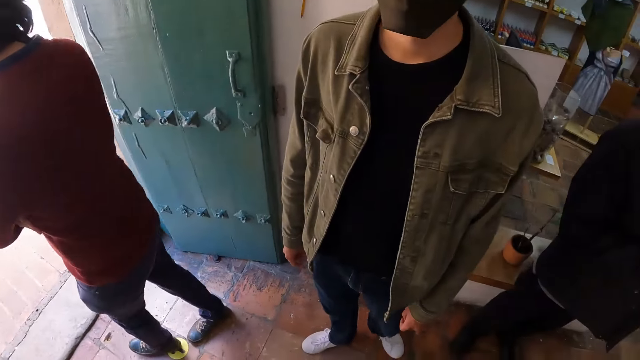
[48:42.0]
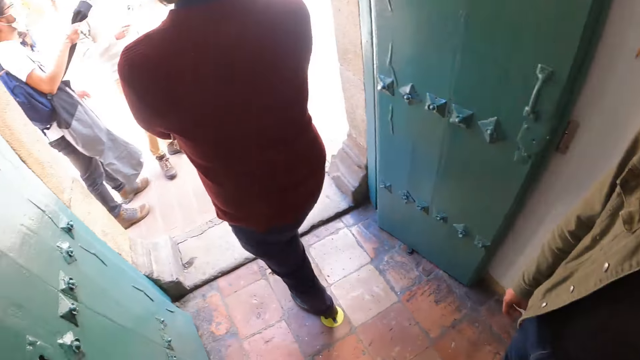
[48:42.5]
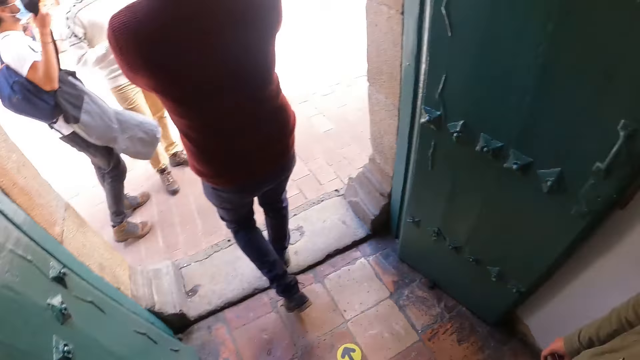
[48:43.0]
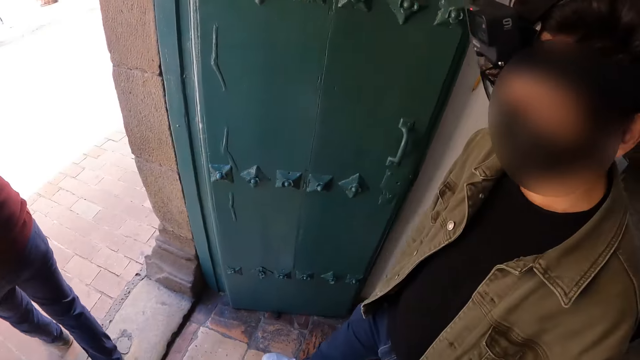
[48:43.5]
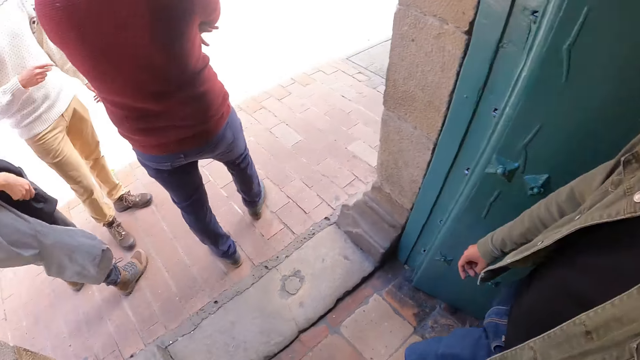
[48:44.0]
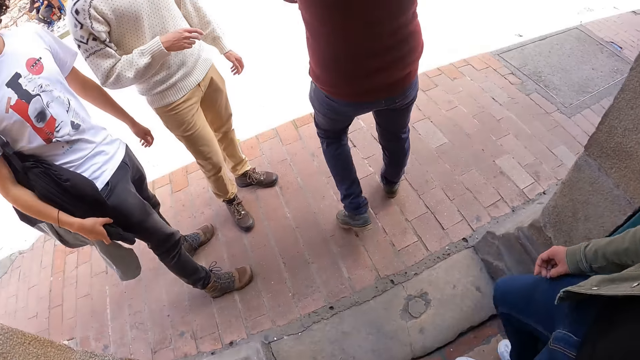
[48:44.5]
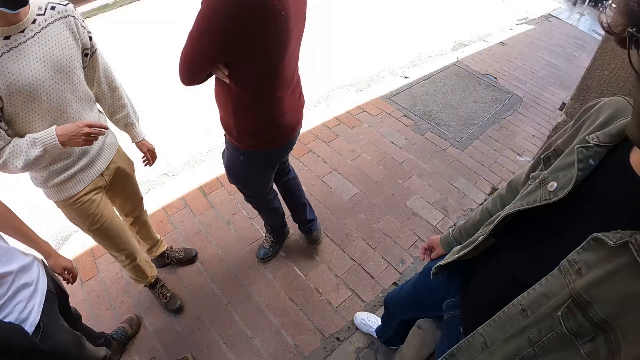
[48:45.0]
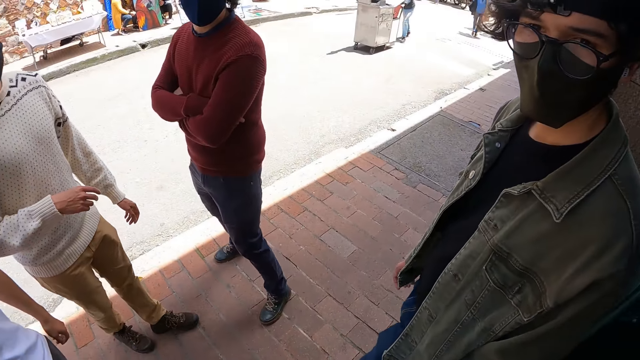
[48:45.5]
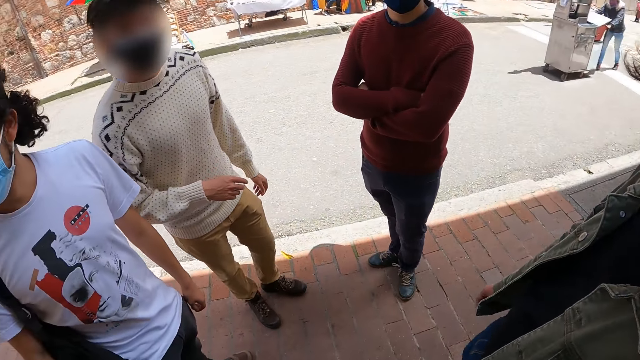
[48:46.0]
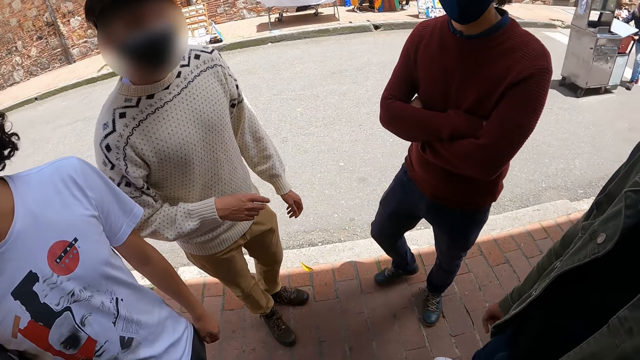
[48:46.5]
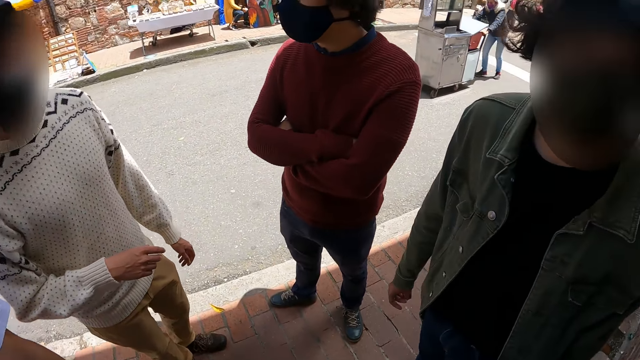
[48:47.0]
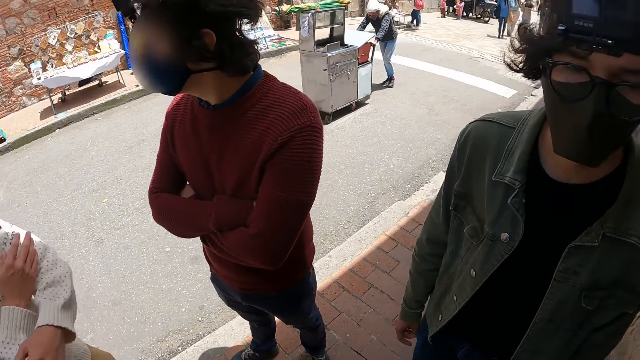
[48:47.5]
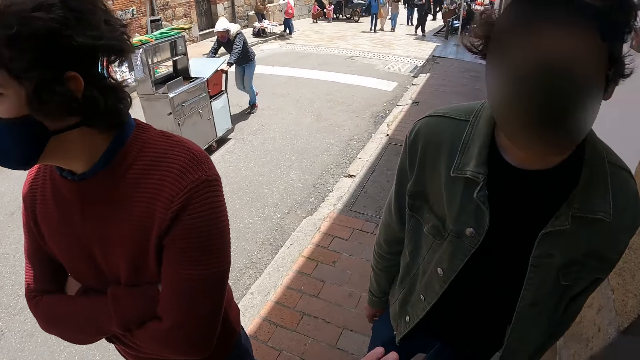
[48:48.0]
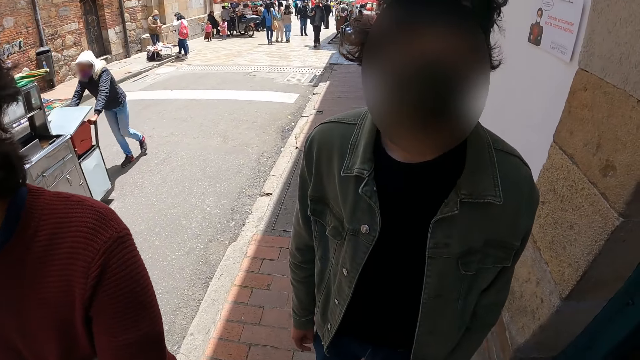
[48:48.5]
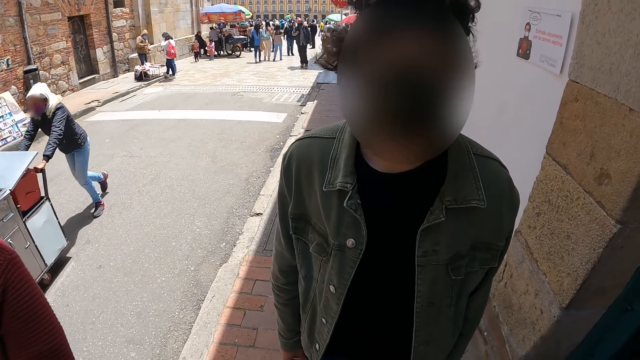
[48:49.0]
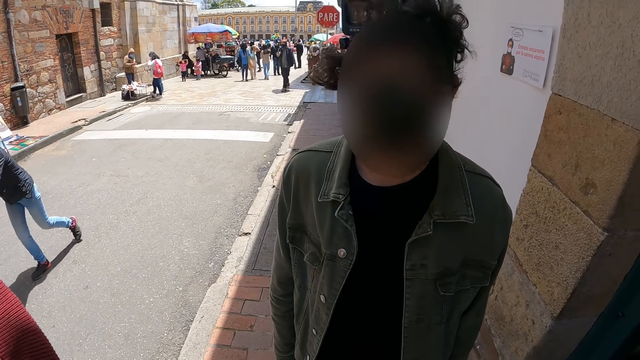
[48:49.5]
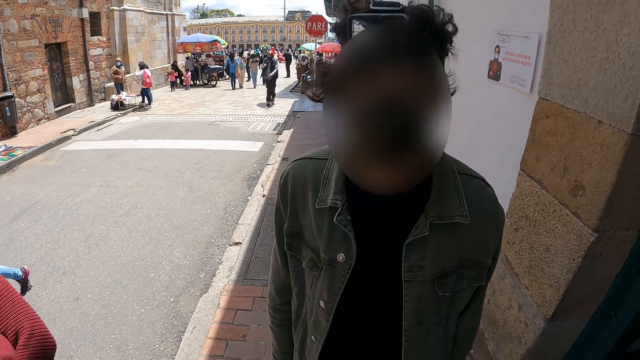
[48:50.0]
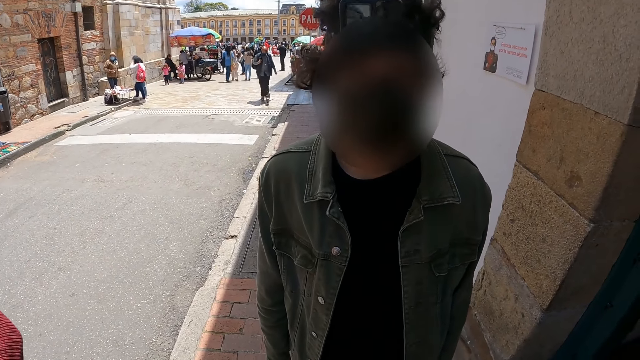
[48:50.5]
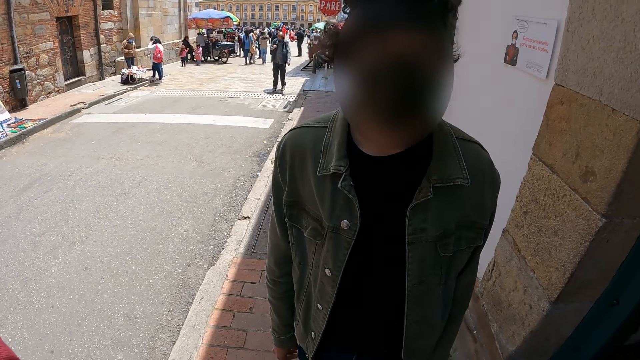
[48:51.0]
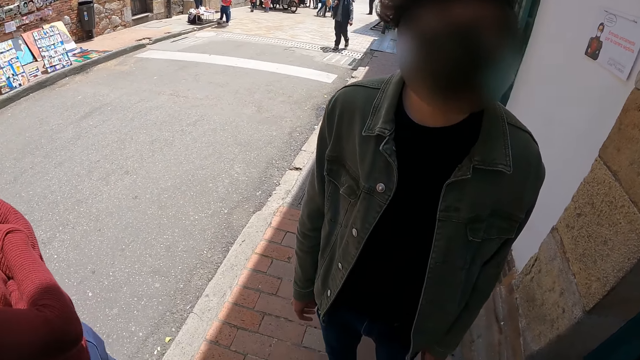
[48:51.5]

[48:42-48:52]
A man looks outside and walks outside. The camera wearer moves out of the shop. Another man walks outside. The first man holds hands. The camera wearer interacts with a person. The other man stands outside the shop.

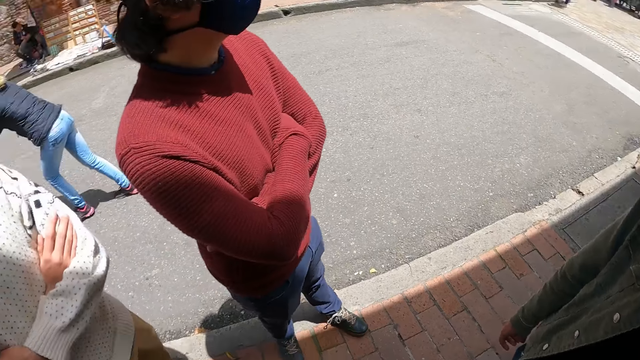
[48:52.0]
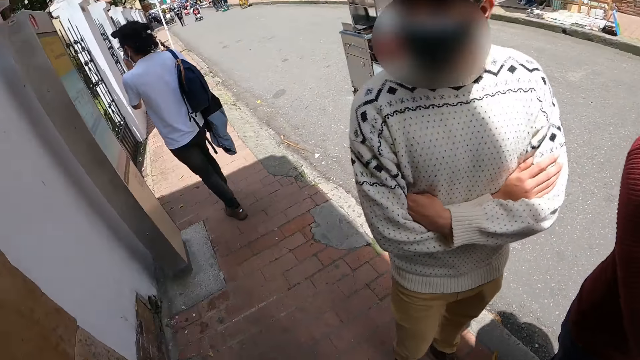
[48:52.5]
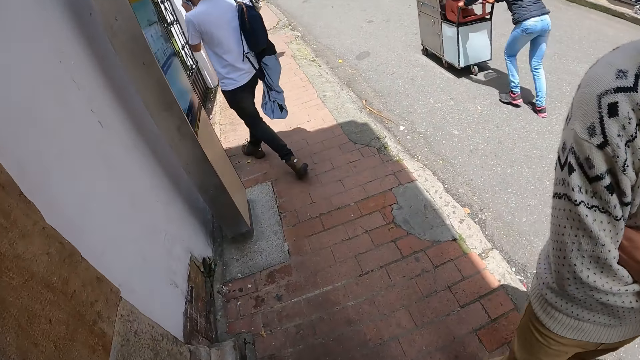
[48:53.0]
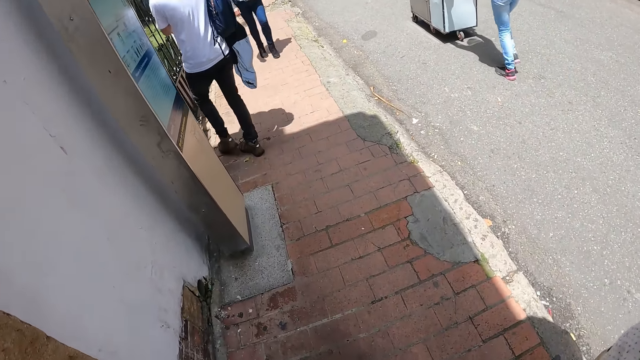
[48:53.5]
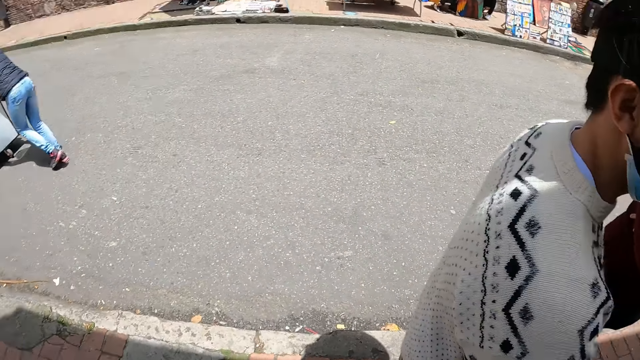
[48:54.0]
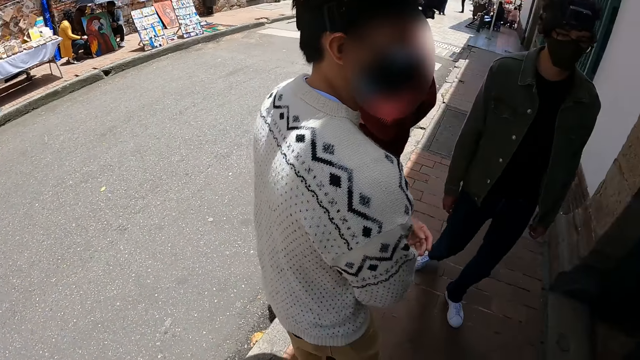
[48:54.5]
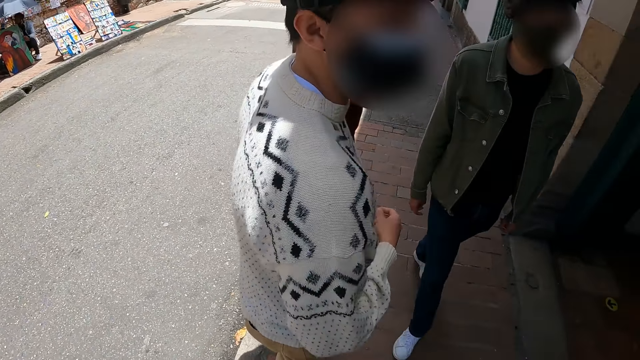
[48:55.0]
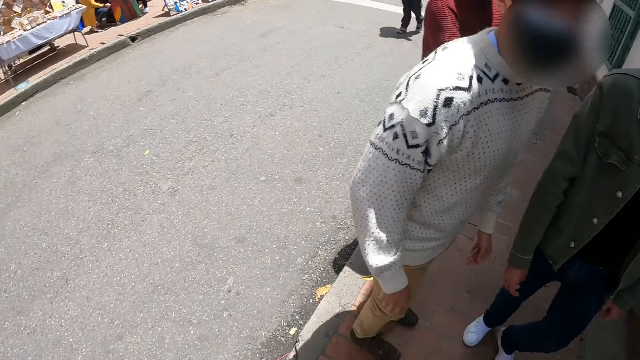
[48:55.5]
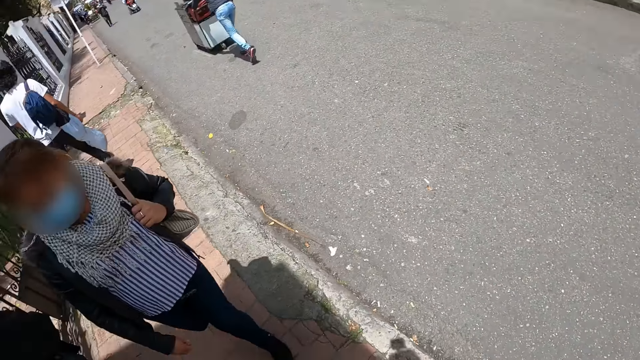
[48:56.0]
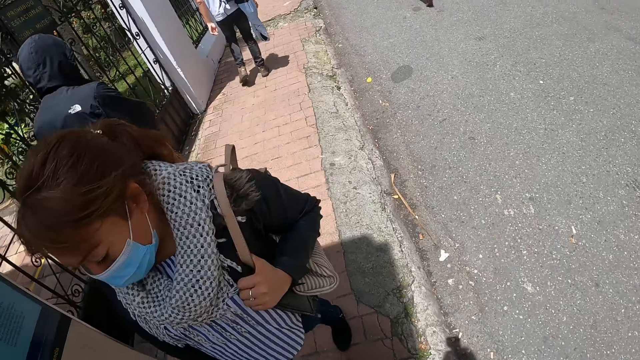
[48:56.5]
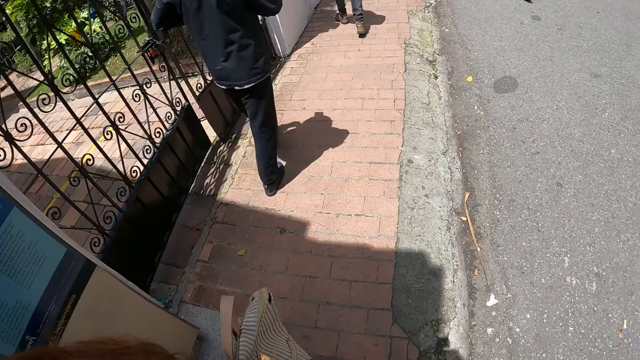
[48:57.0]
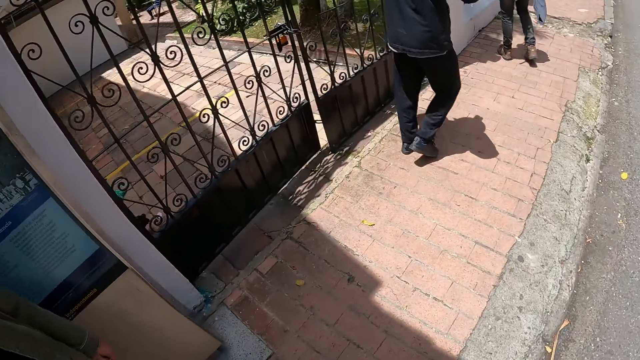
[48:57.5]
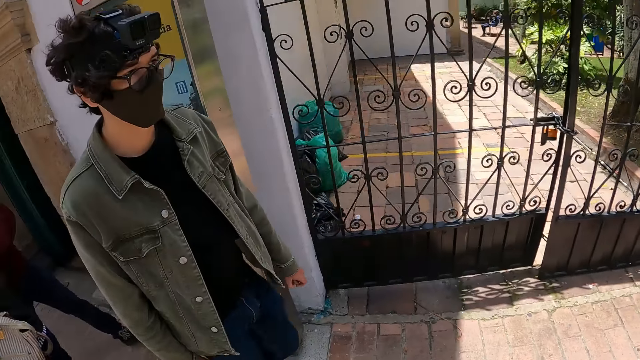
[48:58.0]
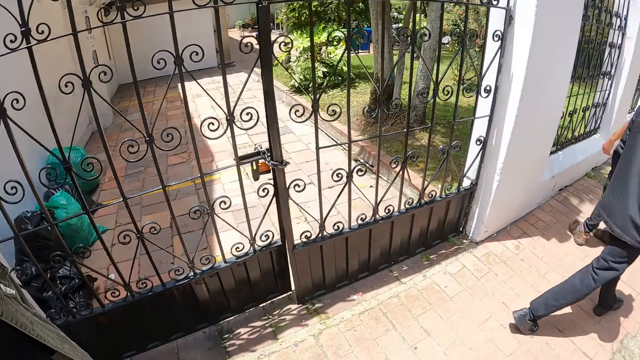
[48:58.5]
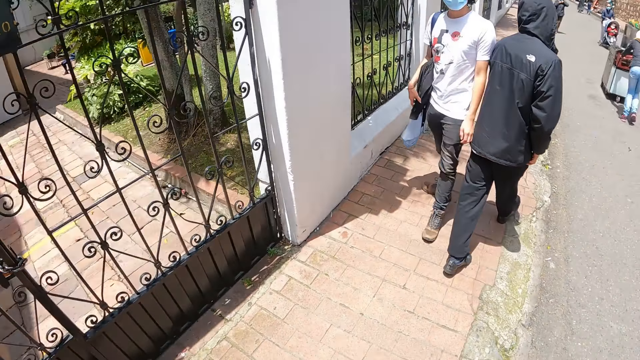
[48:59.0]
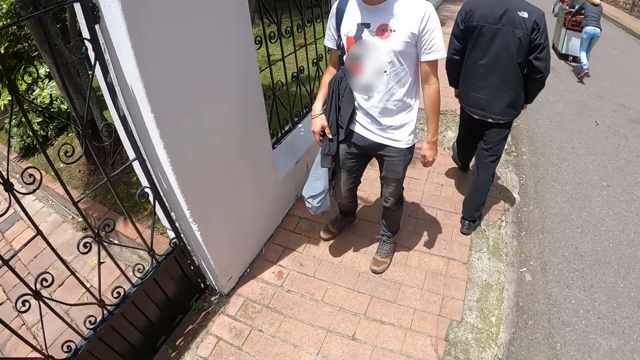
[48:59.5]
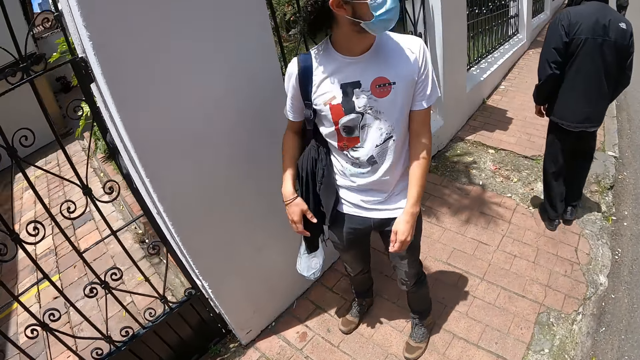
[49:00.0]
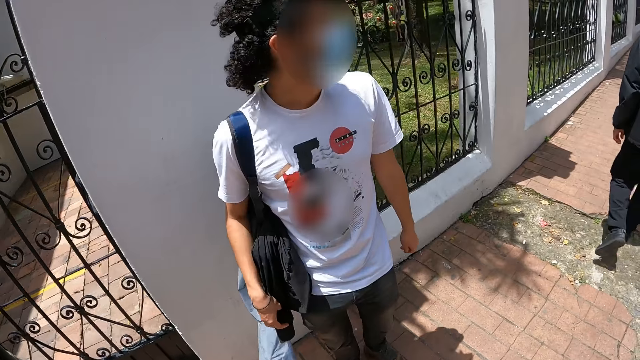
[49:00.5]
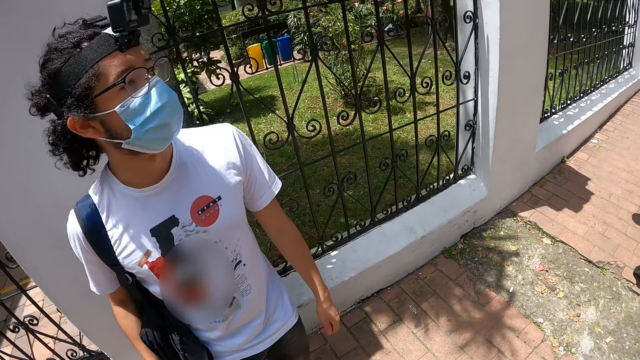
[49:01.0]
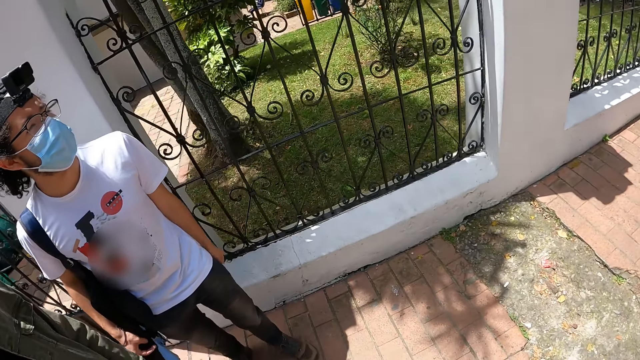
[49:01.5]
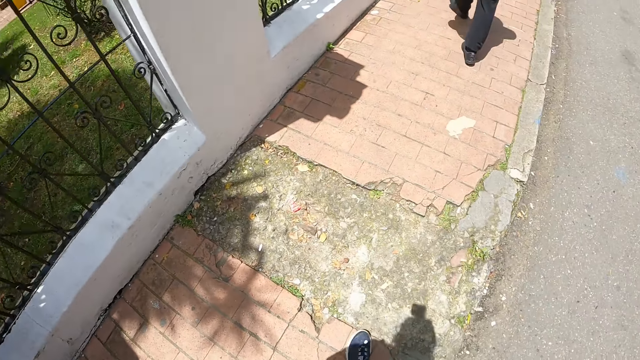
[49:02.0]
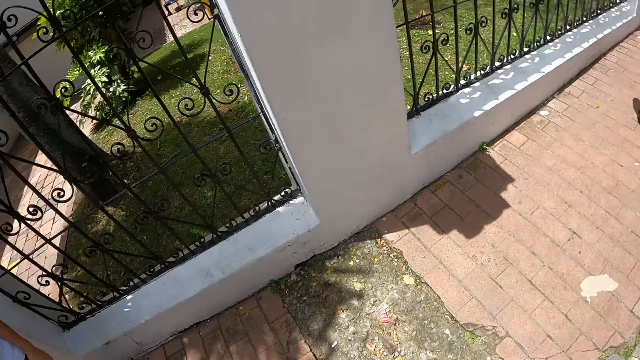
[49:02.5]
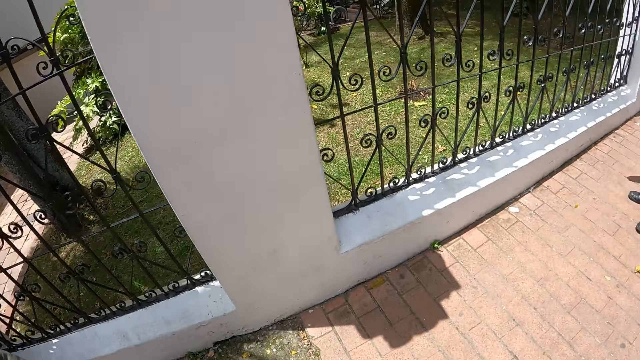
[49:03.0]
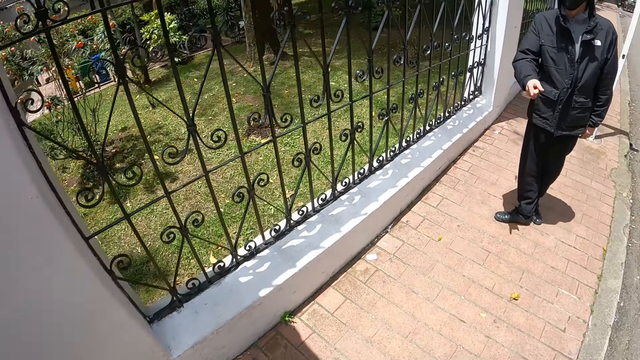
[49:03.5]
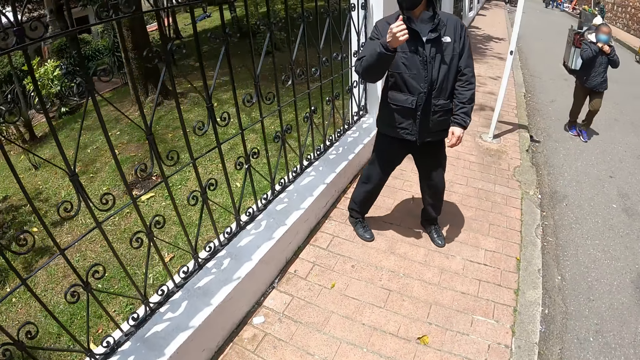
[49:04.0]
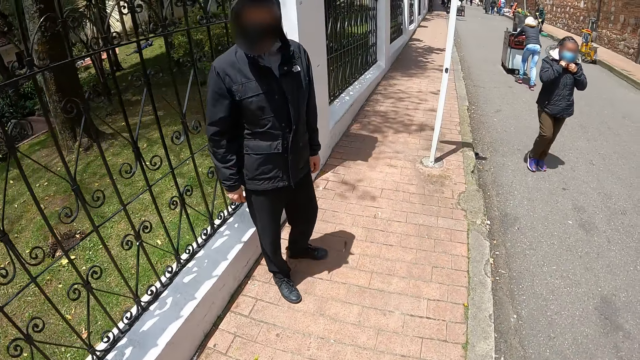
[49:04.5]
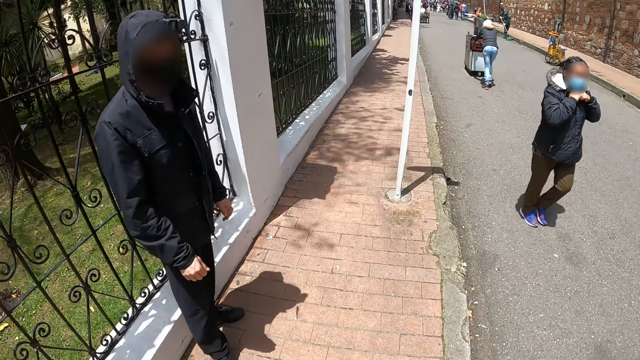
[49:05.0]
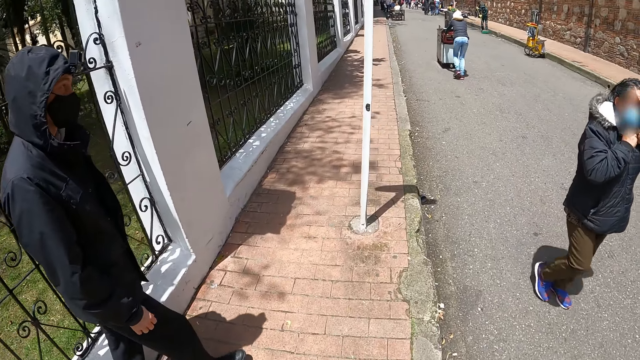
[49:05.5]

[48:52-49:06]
The camera wearer looks around the shop. They turn around and walk around the street. A man walks around. The man stands outside the shop. Another man looks around. A third man calls with the right hand.
